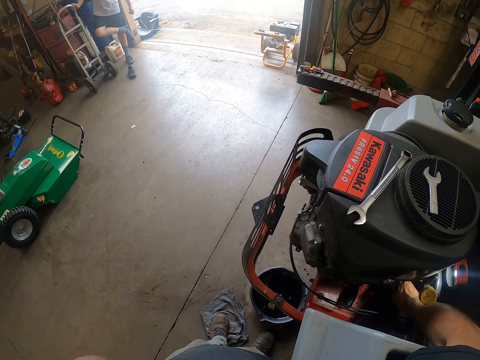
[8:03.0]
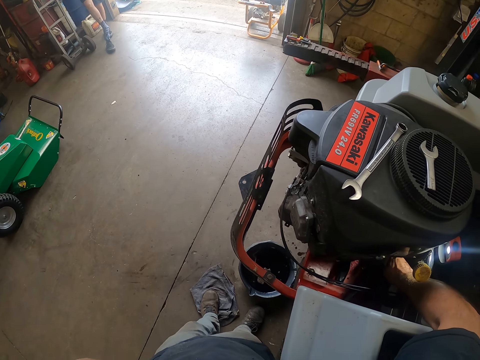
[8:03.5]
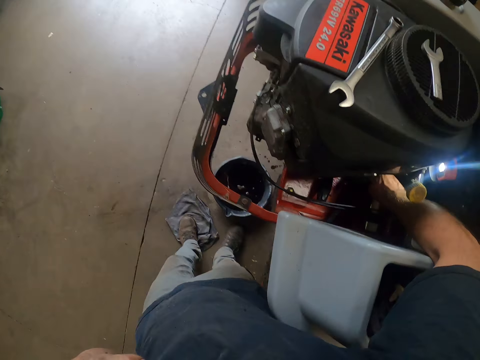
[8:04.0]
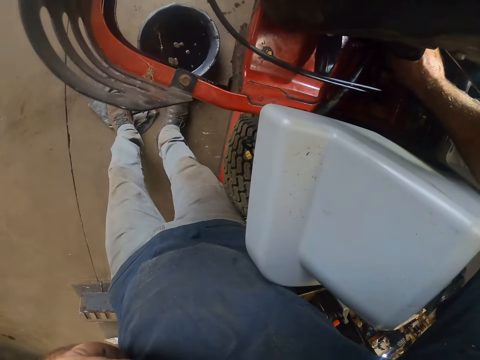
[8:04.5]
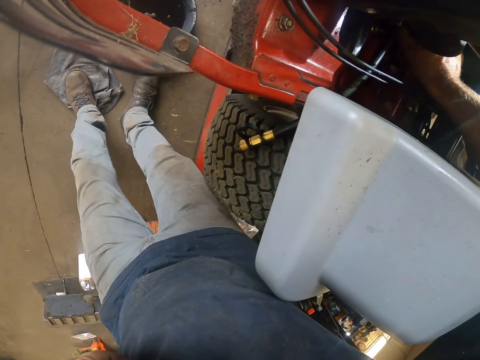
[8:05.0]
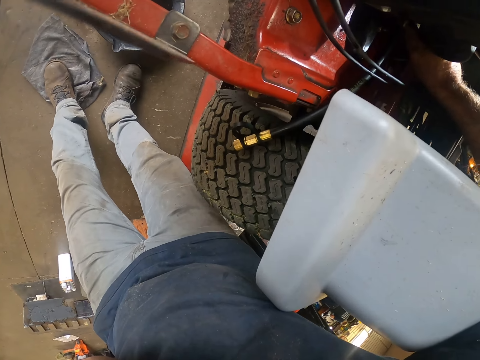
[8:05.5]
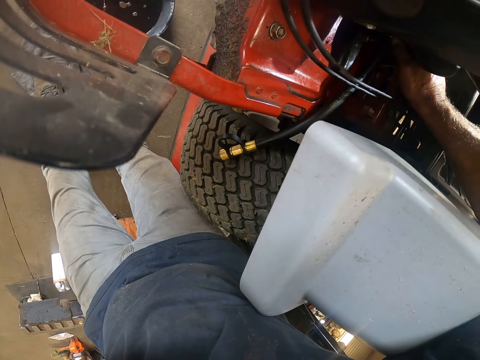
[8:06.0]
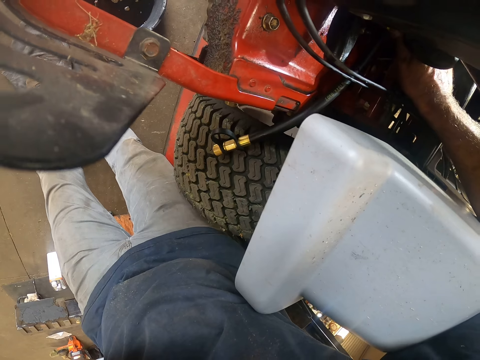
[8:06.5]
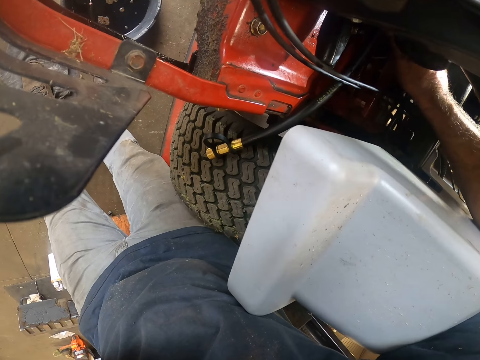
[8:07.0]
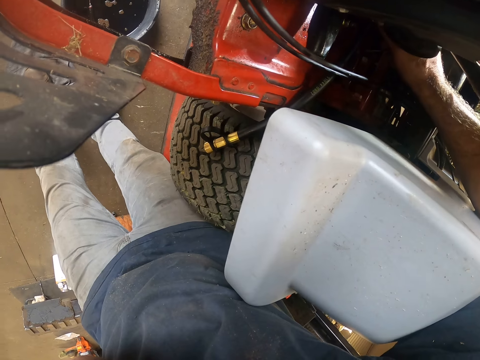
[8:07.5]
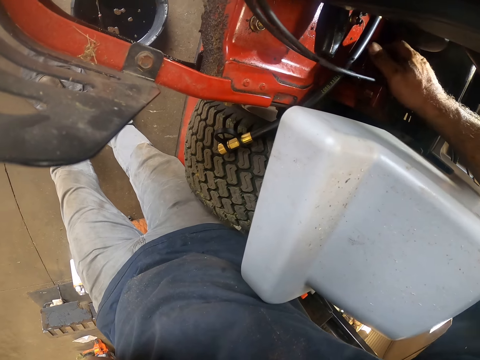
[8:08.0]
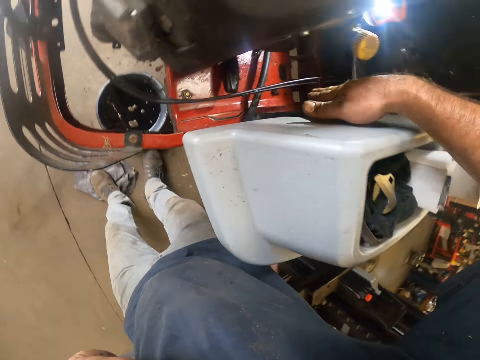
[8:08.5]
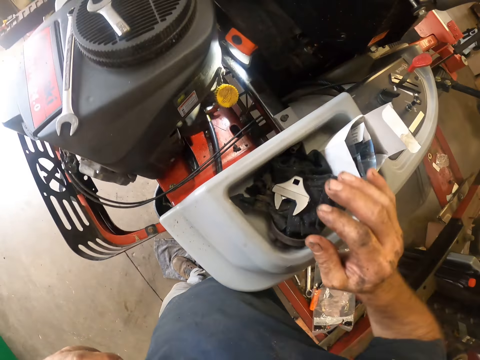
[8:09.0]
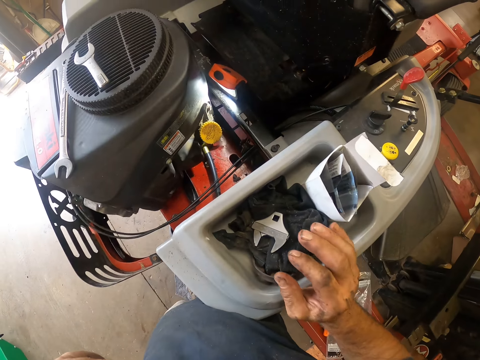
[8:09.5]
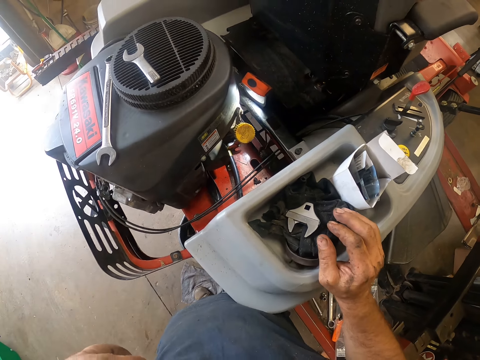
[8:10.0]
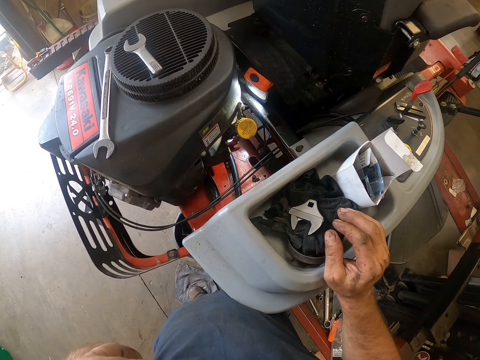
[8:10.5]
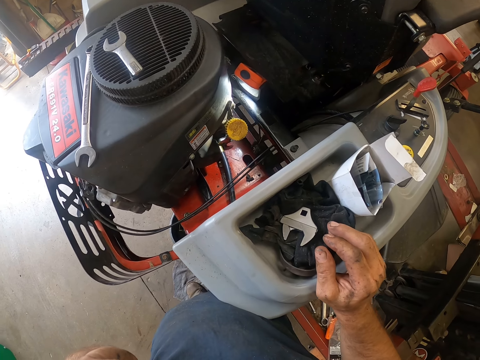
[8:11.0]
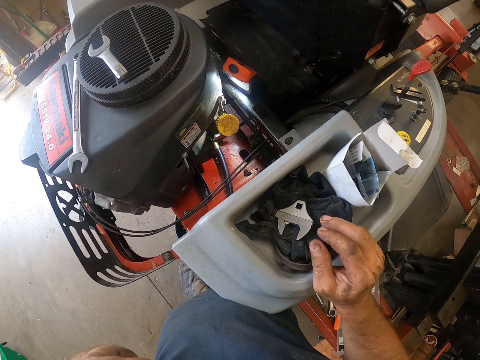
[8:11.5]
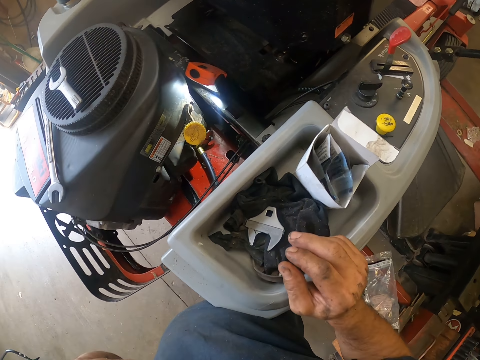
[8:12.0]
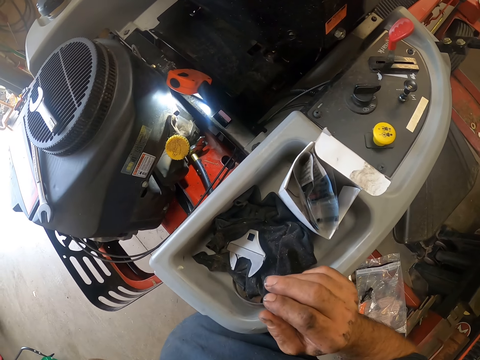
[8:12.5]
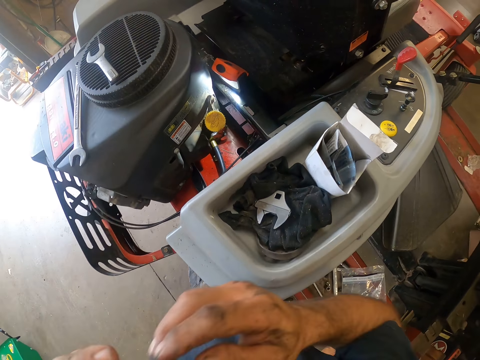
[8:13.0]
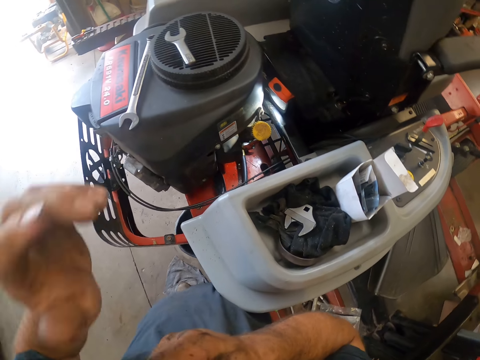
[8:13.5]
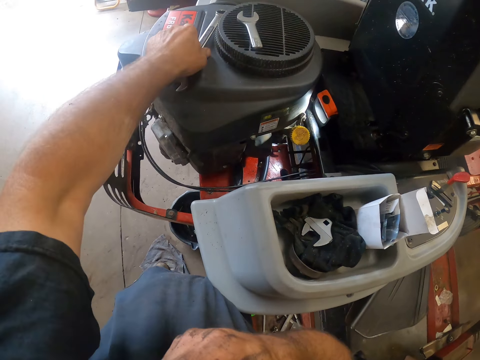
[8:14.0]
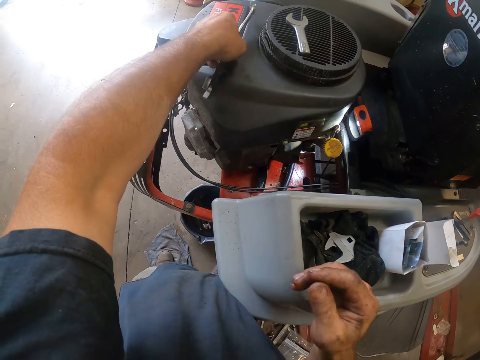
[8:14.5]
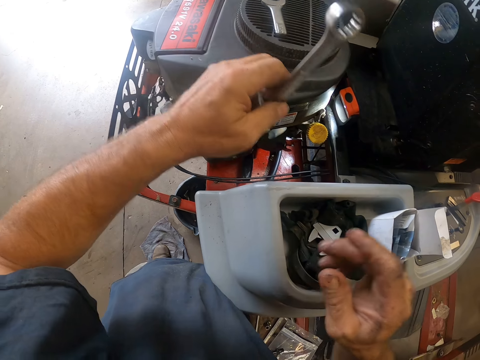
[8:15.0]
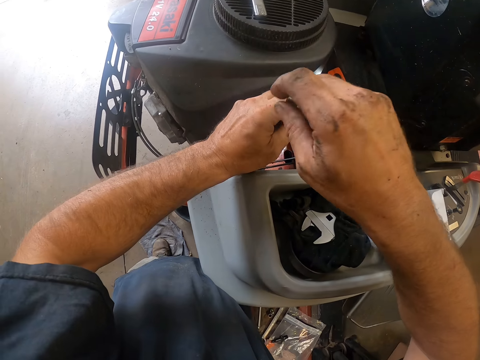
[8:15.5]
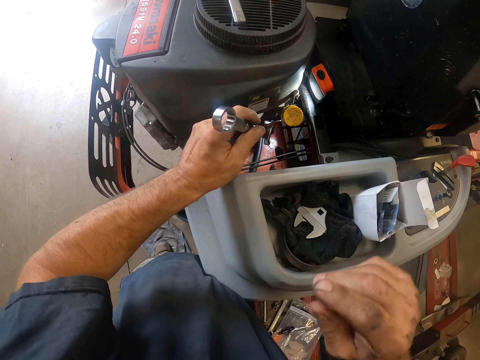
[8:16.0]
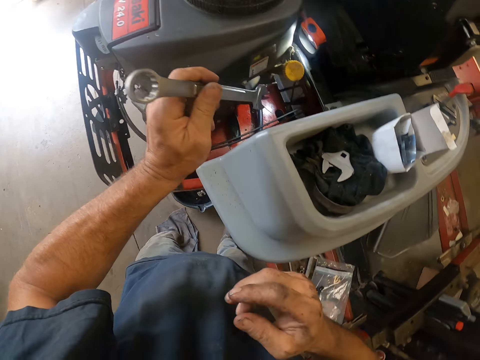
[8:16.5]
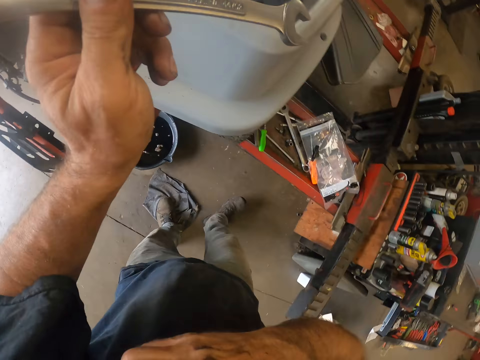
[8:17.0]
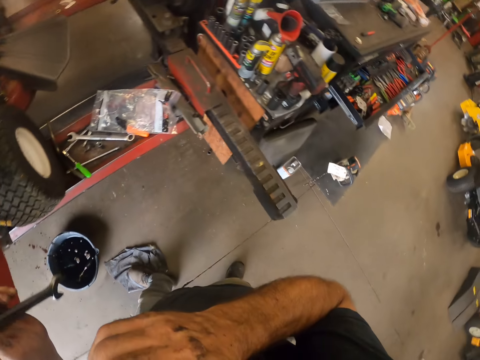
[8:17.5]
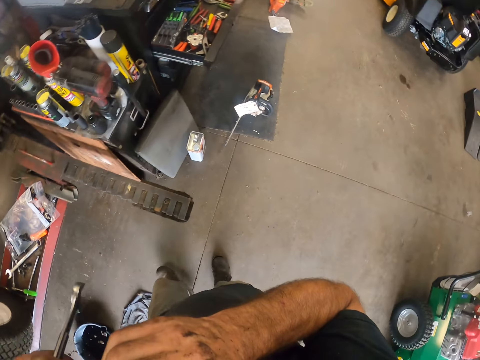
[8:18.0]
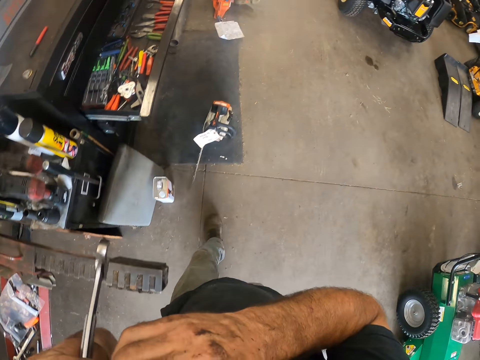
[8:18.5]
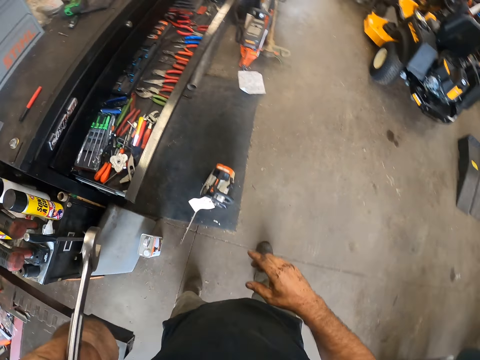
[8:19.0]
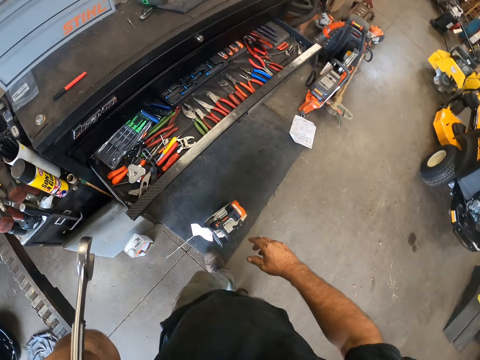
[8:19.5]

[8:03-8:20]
The person moves the leg down. The camera wearer moves the hand on the lawn mower. He picks up another spanner on the lawn mower with his right hand. He holds the spanner. He moves the hand to the face.

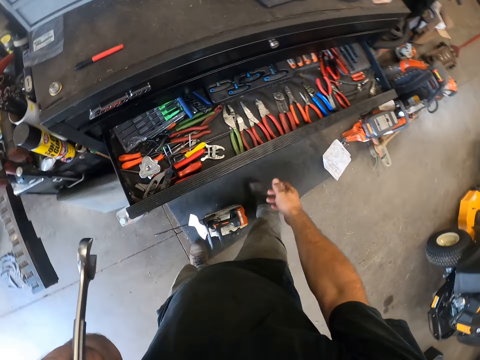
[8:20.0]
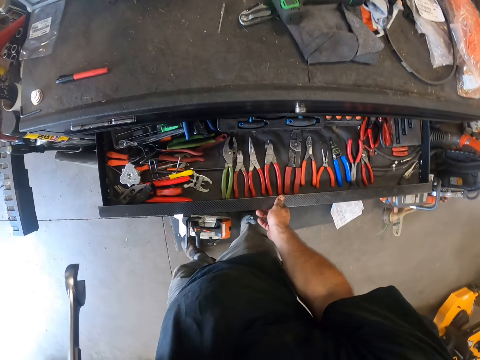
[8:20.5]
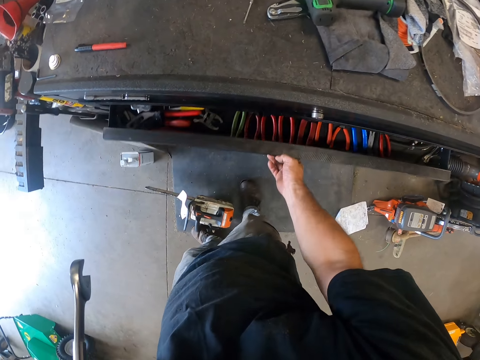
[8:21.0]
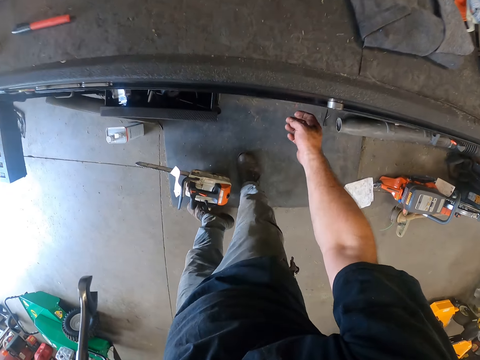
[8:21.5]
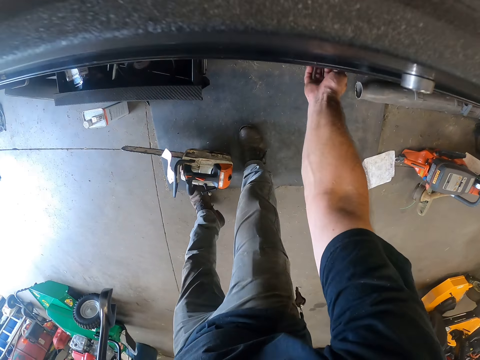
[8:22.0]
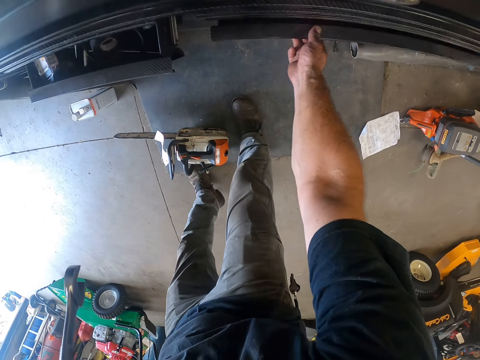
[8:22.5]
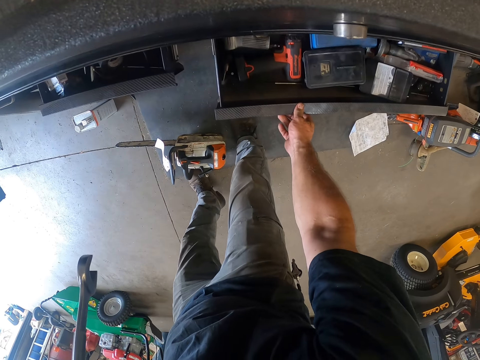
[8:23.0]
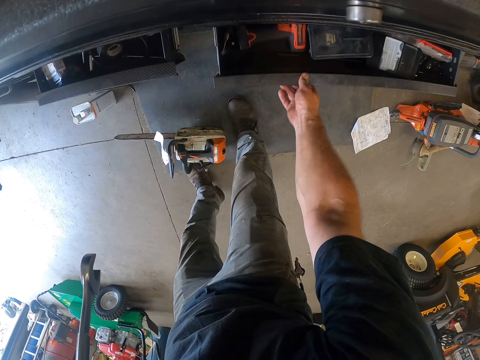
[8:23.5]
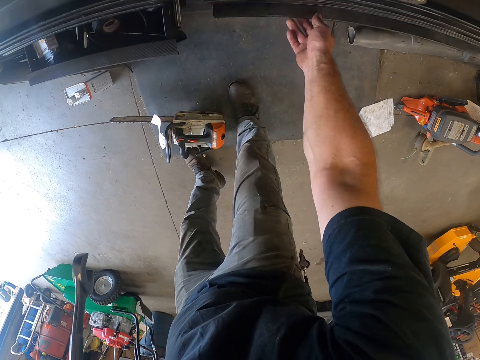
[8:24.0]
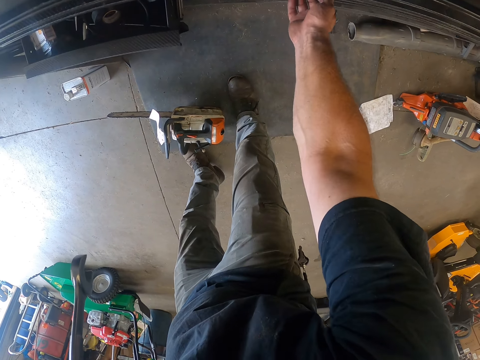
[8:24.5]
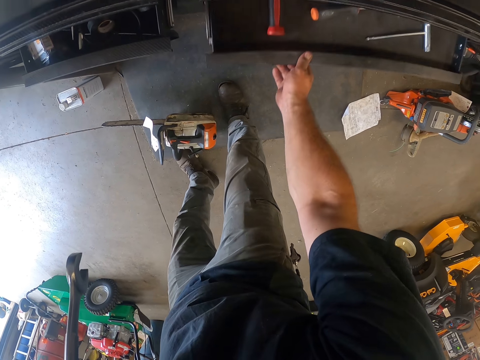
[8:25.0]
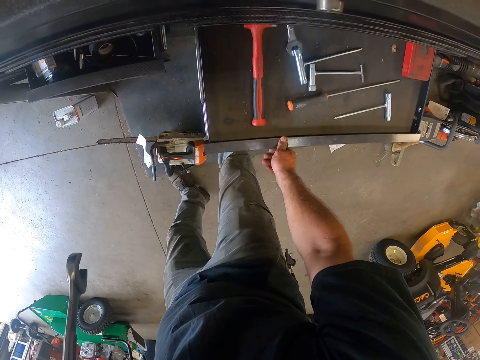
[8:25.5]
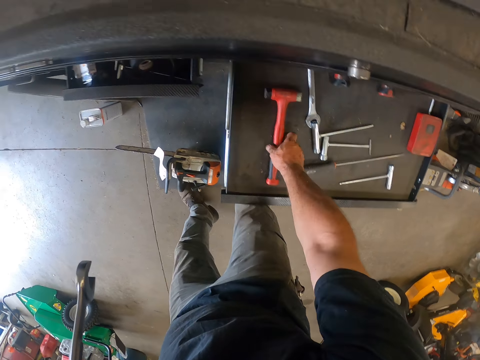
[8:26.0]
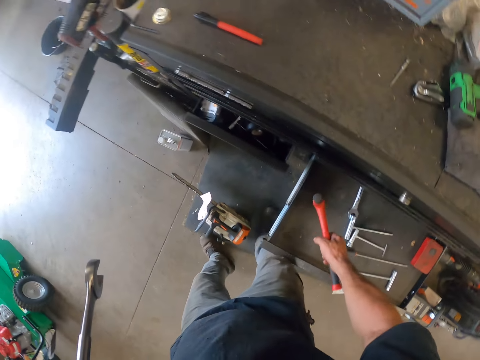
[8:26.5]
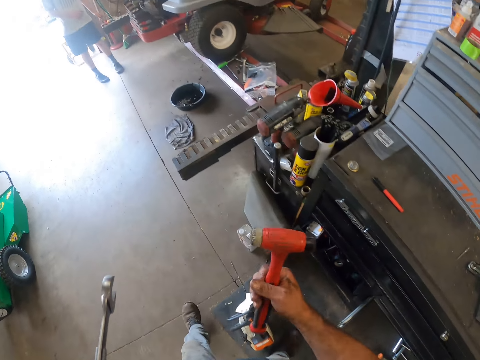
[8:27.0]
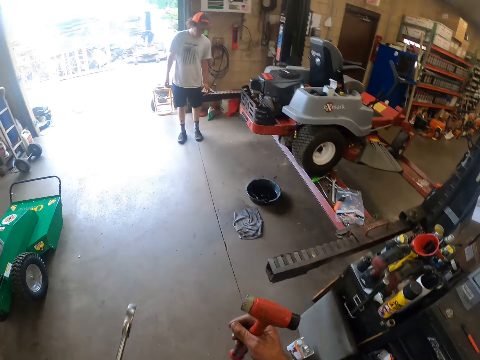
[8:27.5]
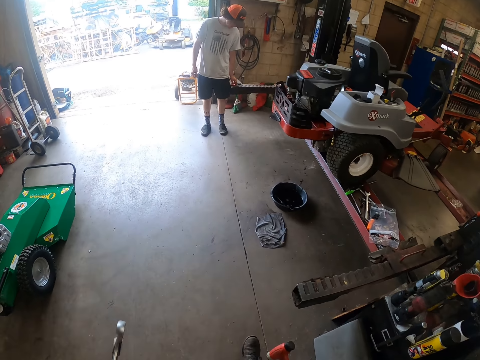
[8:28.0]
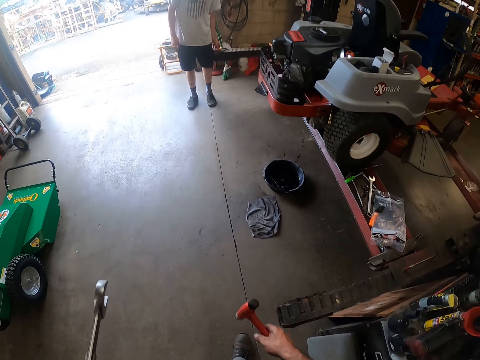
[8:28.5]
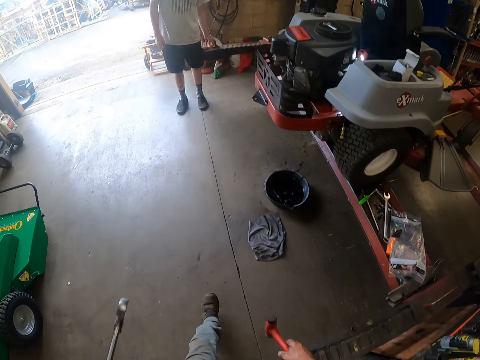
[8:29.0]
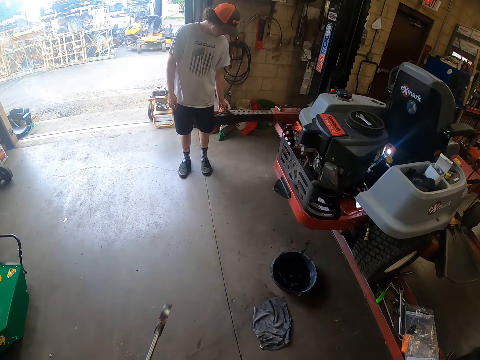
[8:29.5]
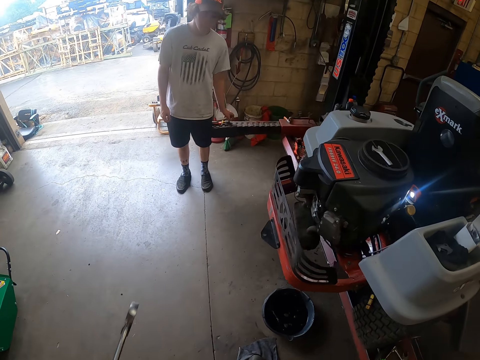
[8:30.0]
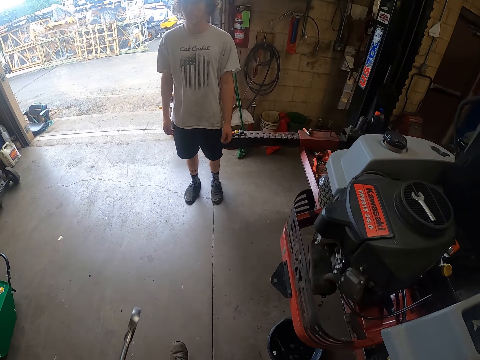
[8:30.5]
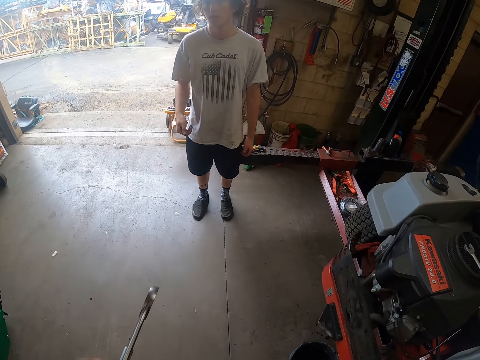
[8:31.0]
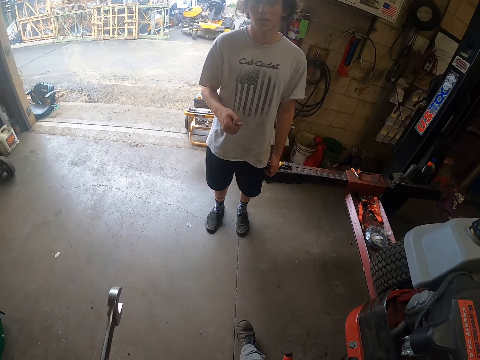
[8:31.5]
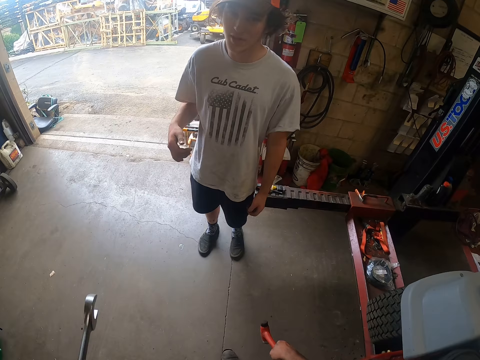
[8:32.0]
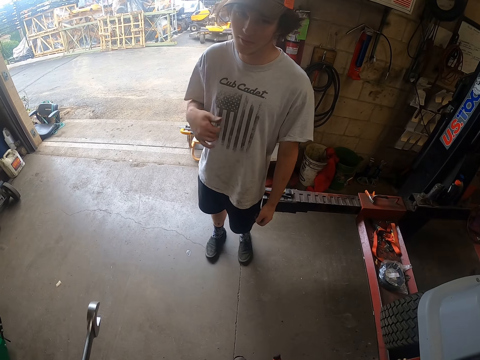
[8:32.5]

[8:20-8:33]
The camera wearer walks to the drawer. He closes the drawer with his right hand. He opens up another drawer with his right hand. He closes the drawer with his right hand. He opens up another drawer with his right hand. He picks up a hammer from the drawer with his right hand. He walks back to the lawn mower. The person stands facing the camera.
